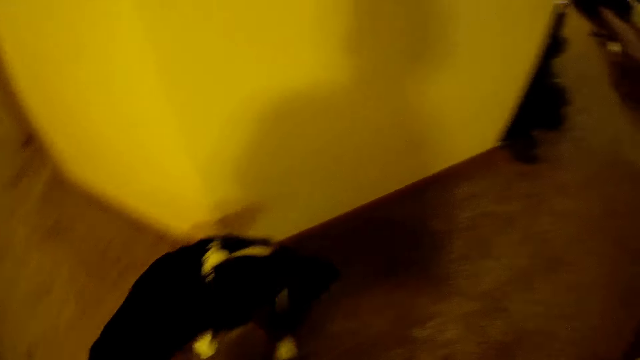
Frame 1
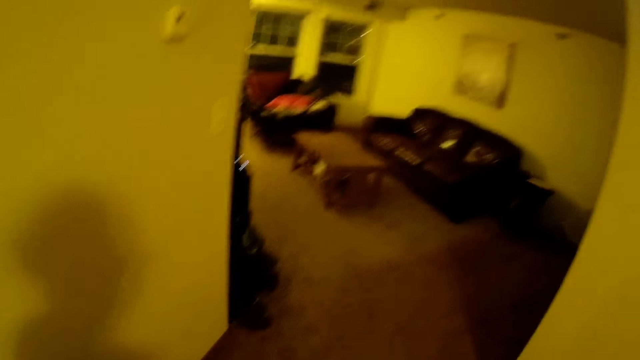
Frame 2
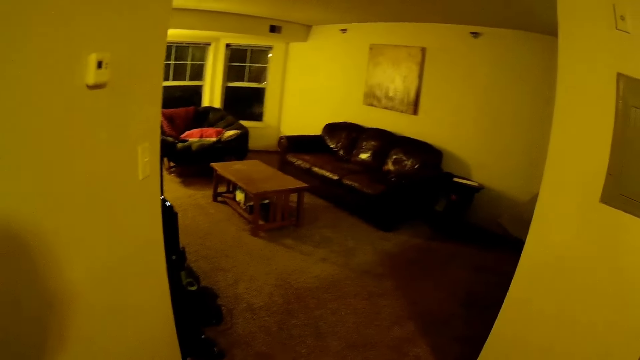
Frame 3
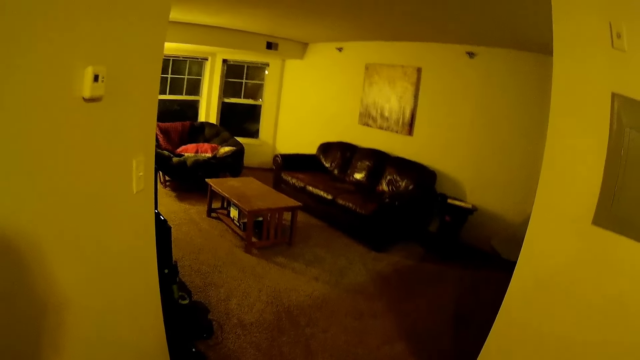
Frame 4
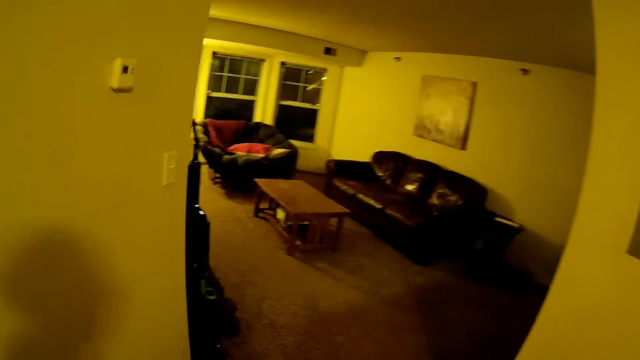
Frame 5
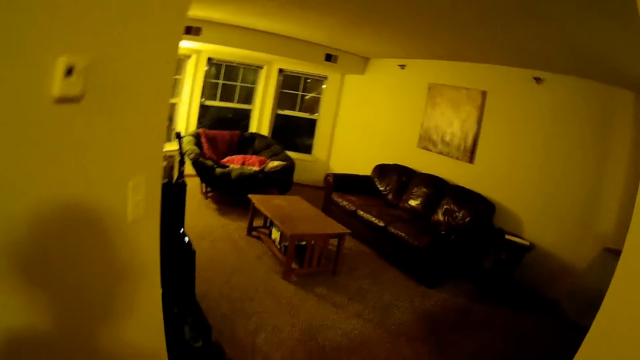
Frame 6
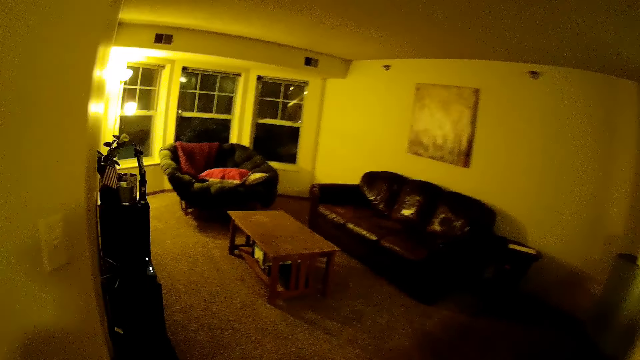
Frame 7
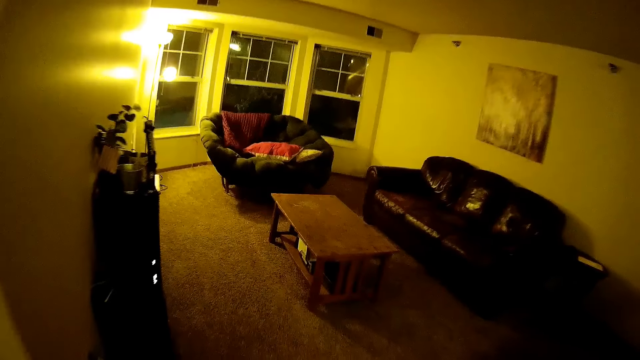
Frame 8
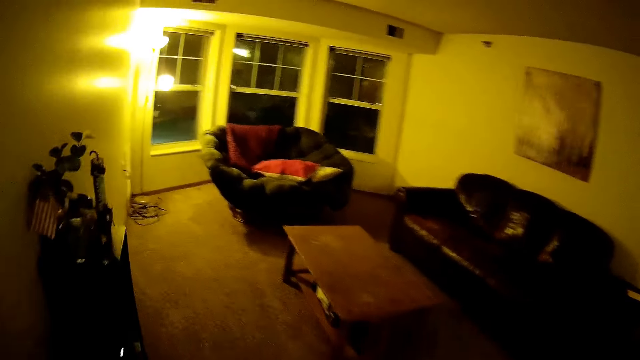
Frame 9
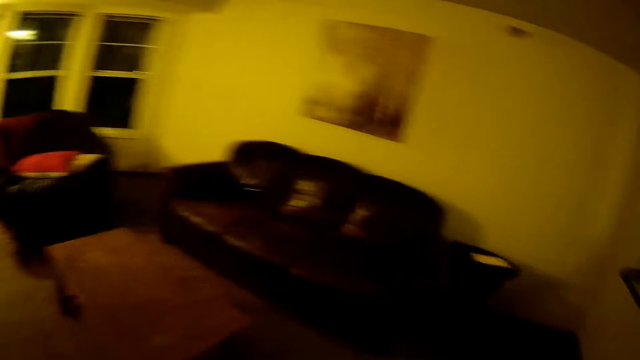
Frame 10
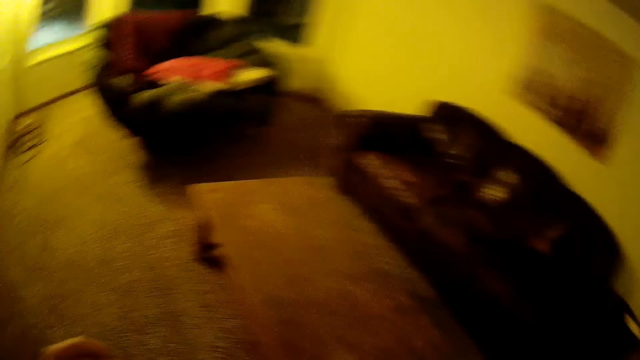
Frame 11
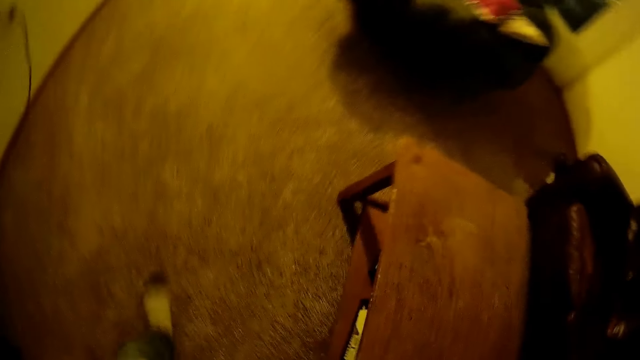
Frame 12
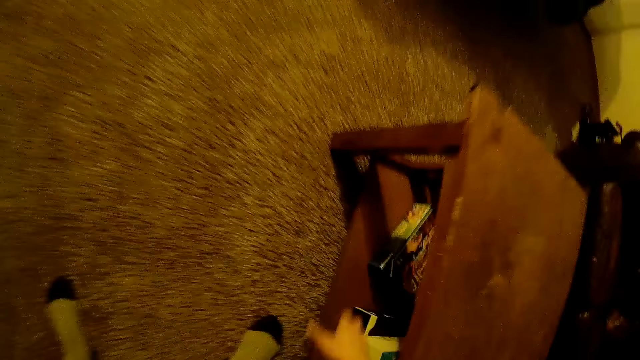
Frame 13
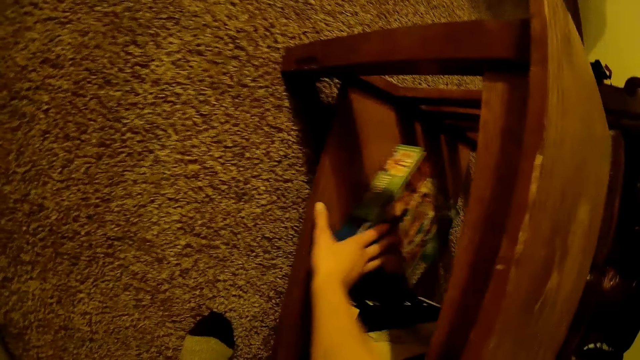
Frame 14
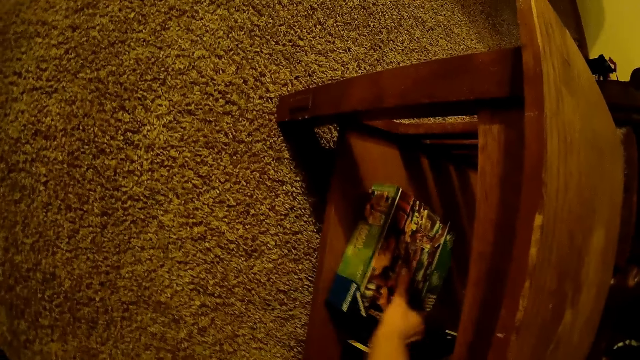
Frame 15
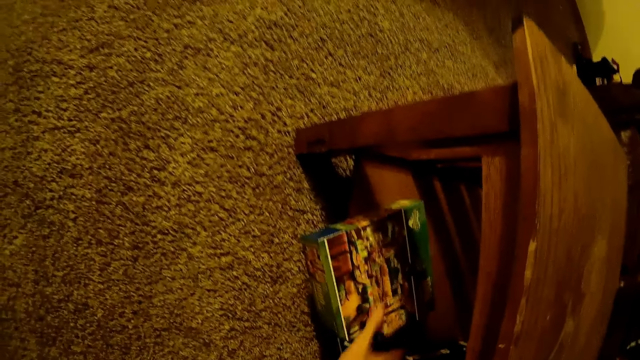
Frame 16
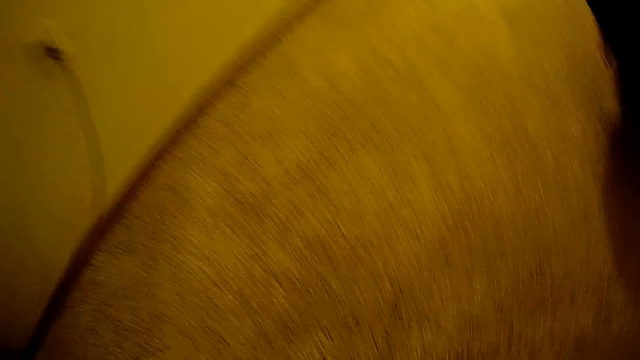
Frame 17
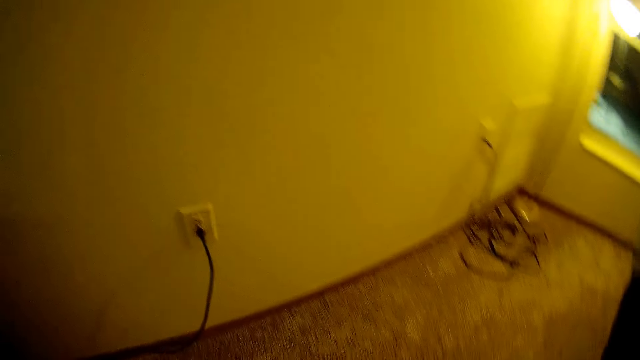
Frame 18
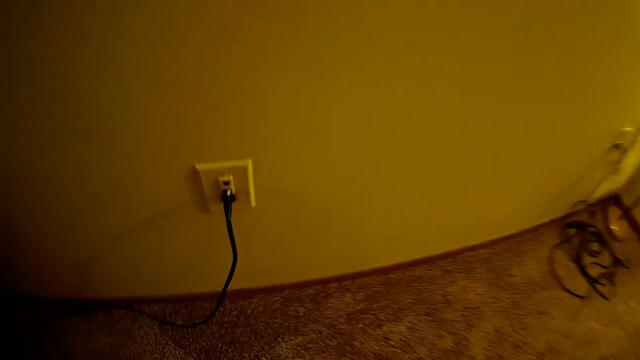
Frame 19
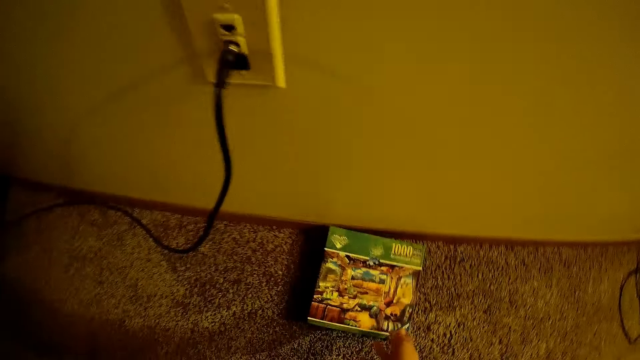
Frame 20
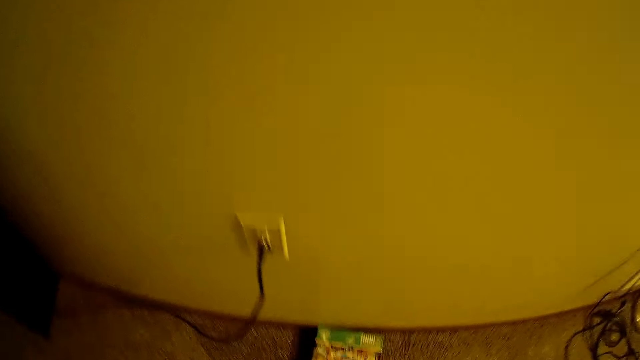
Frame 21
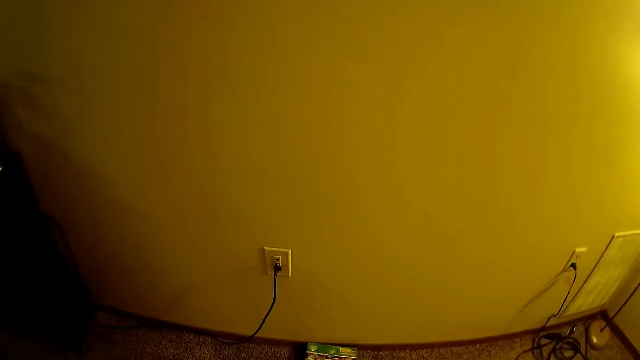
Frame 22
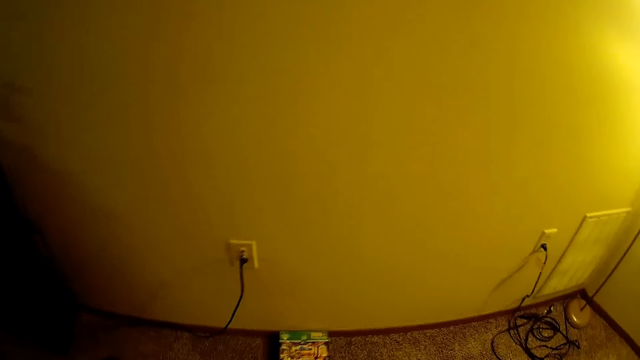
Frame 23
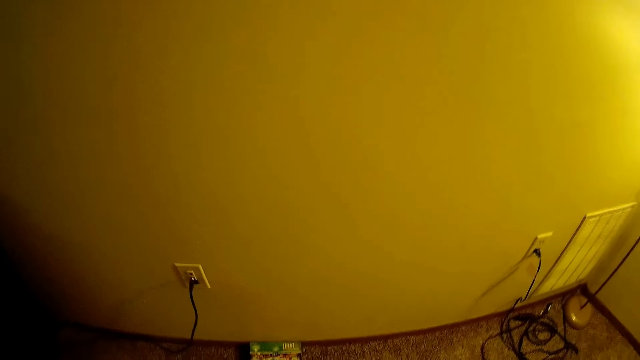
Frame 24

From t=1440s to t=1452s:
The camera wearer looks around the living room. She walks to the living room. She picks up a book from a compartment below the table with her right hand. She pulls a box from the table. She turns to the left. She drops the book in her right hand on the floor. She places the box on the floor.

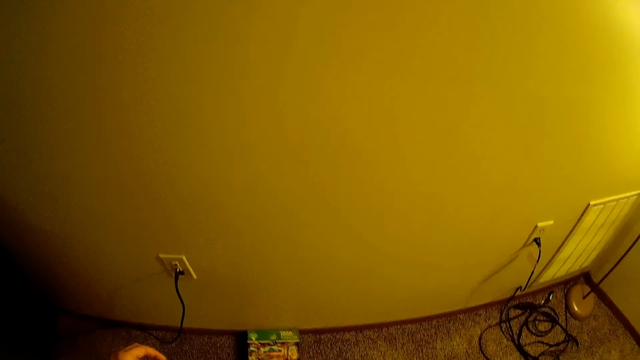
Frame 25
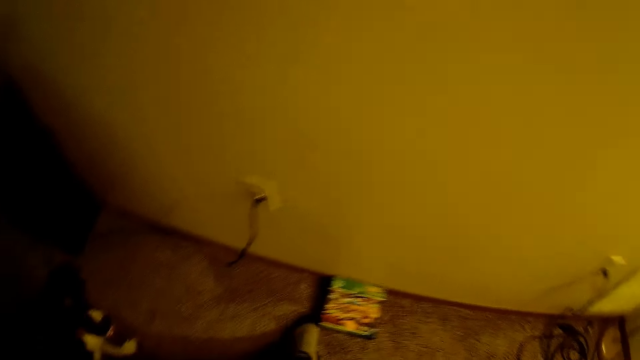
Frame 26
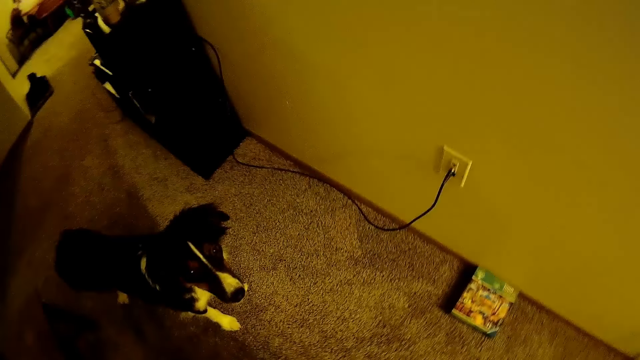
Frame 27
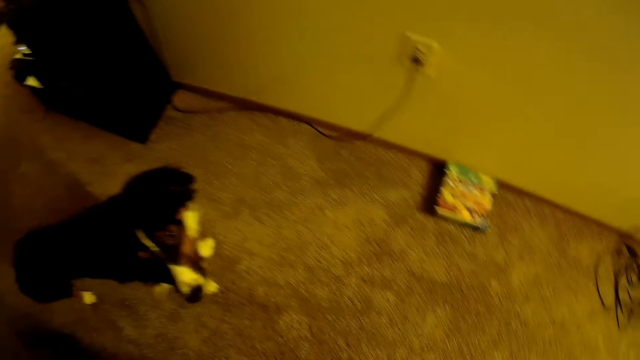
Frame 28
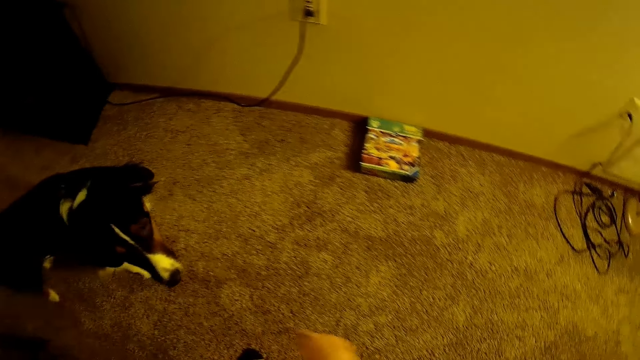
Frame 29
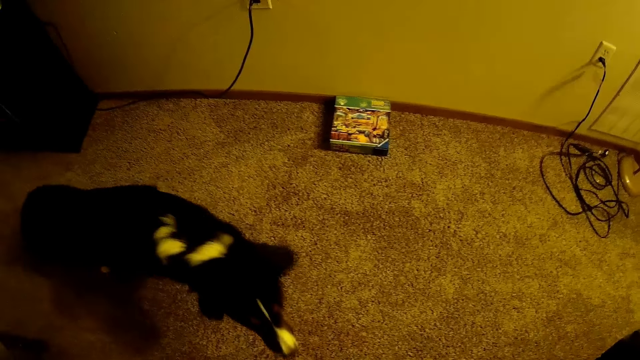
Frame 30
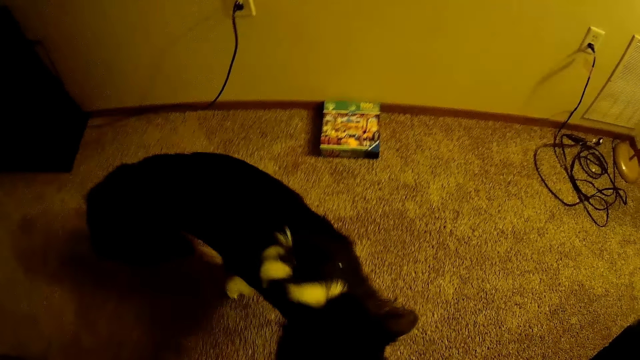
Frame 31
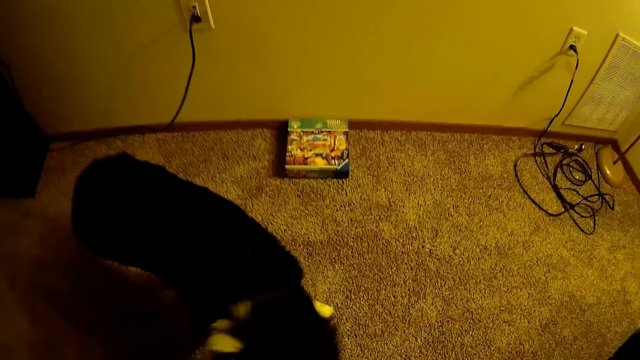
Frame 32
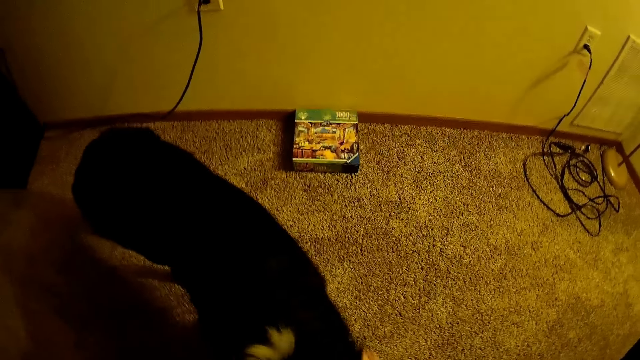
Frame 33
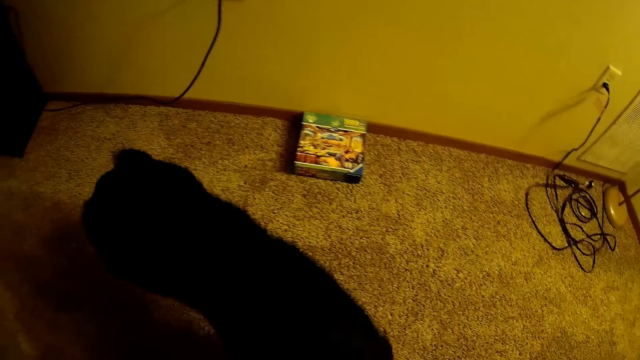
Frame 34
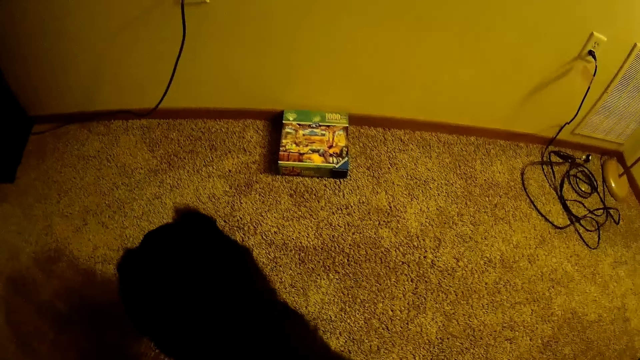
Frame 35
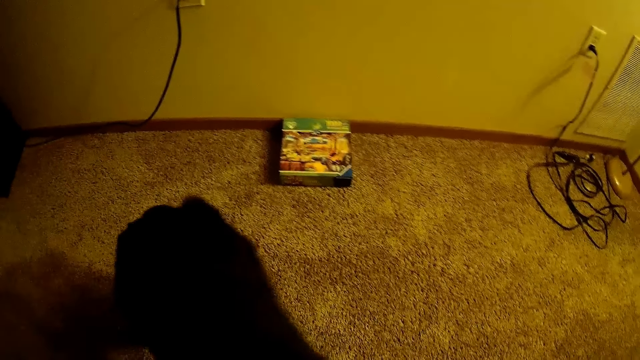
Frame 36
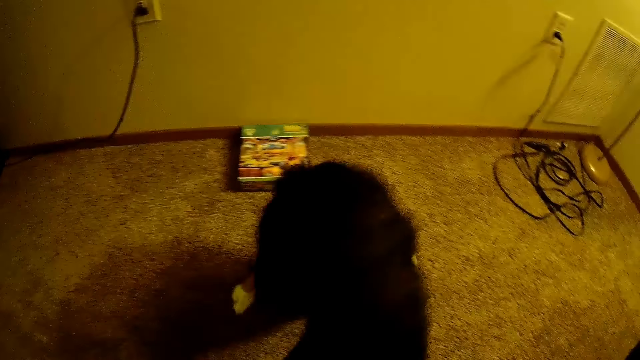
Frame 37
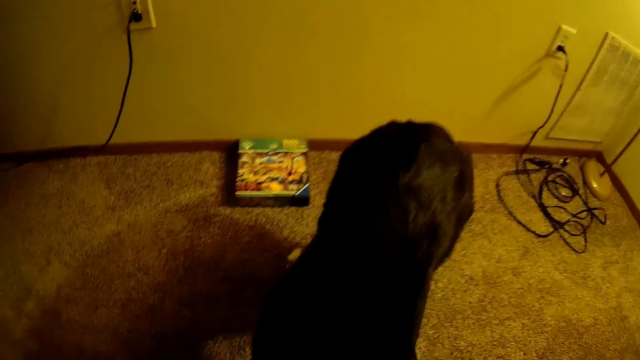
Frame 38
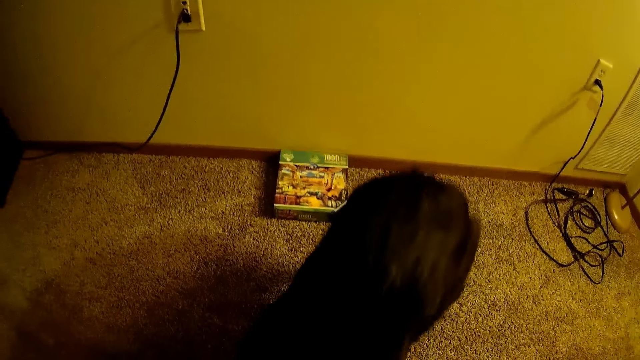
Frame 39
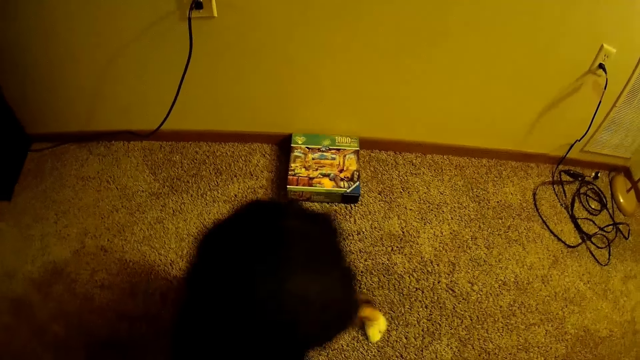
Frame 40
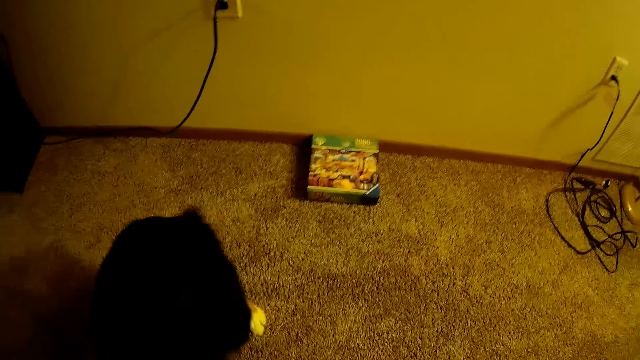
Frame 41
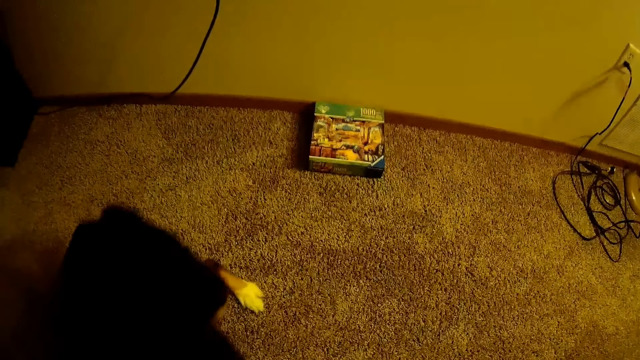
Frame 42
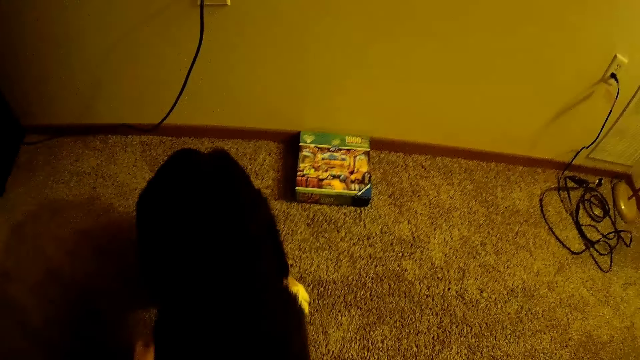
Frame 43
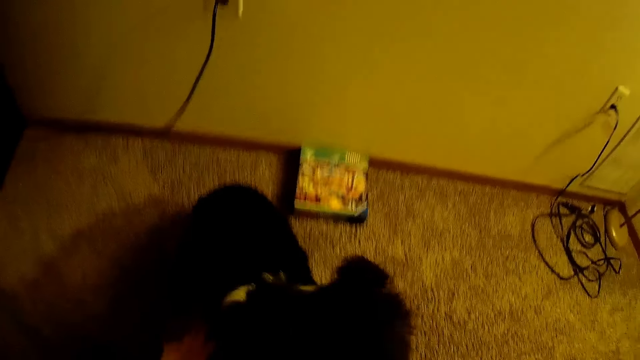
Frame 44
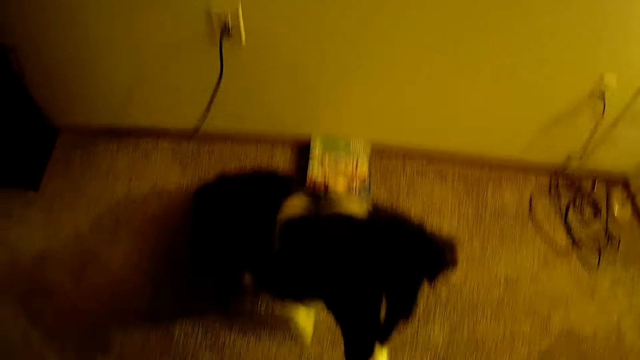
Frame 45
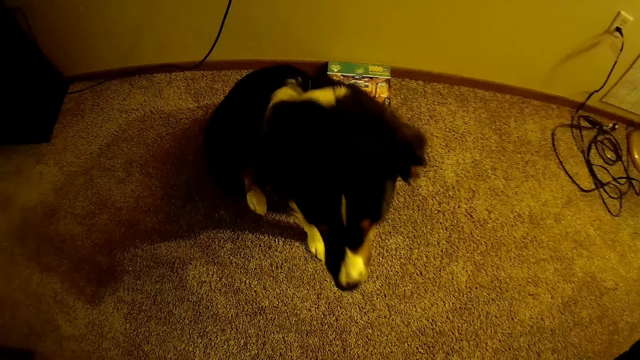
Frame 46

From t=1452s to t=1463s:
The camera wearer moves the book on the floor with her left leg. She looks at the dog. She plays with the dog. The dog sits on the floor in the apartment.
